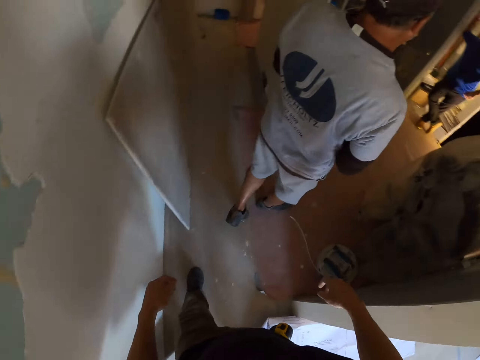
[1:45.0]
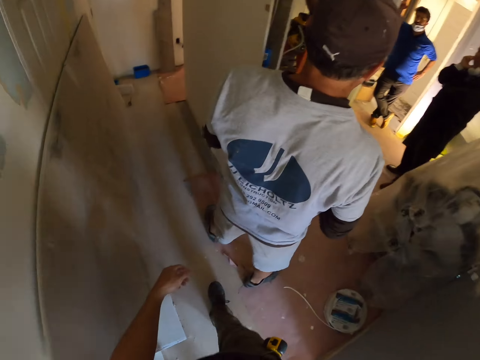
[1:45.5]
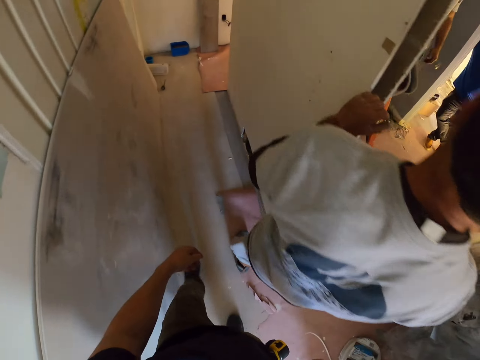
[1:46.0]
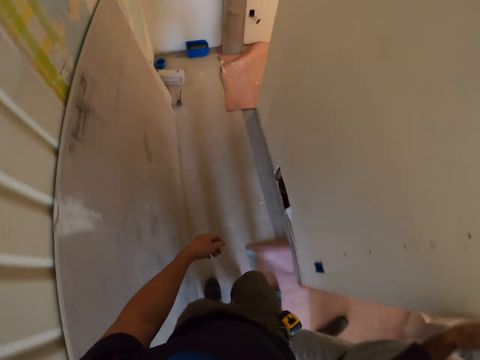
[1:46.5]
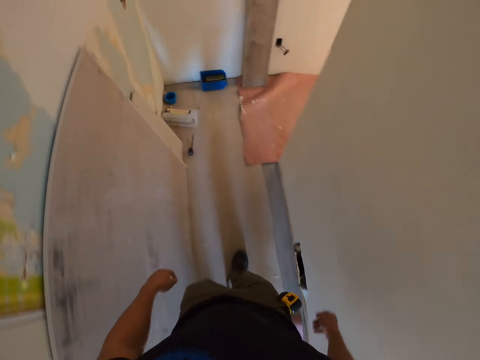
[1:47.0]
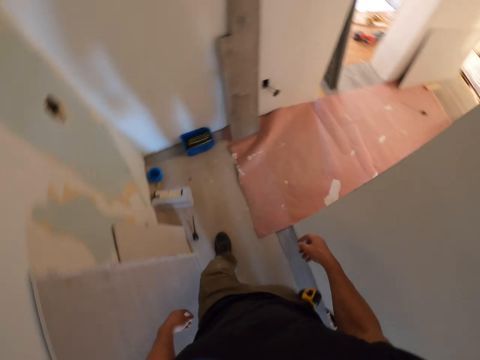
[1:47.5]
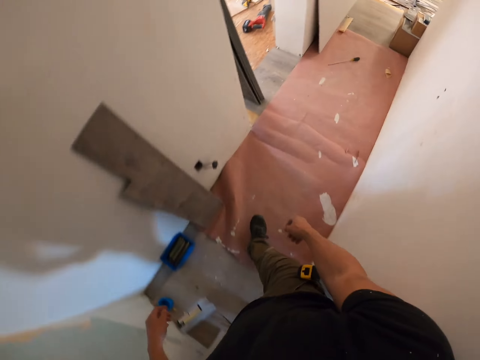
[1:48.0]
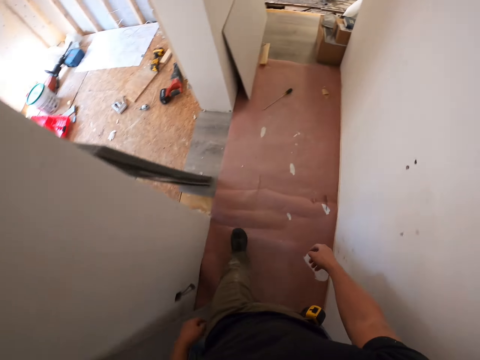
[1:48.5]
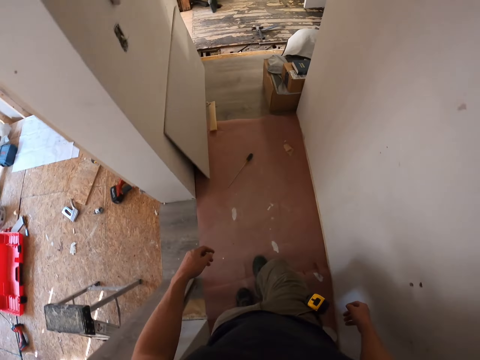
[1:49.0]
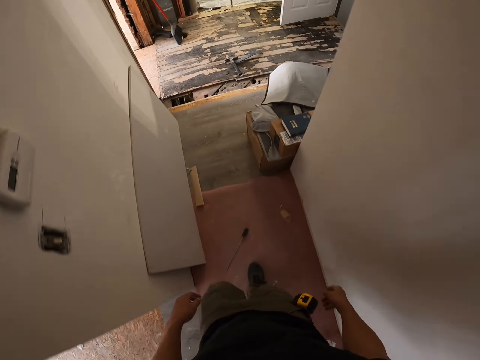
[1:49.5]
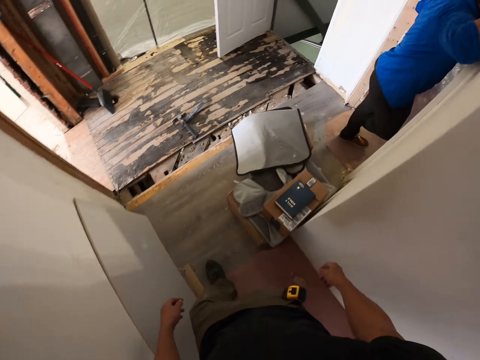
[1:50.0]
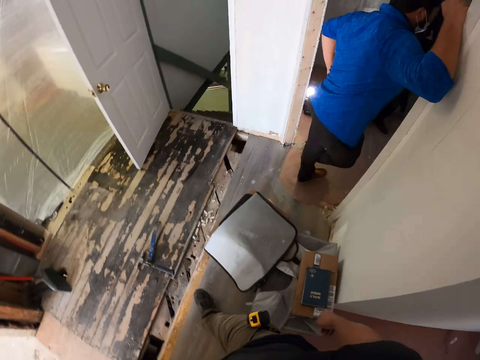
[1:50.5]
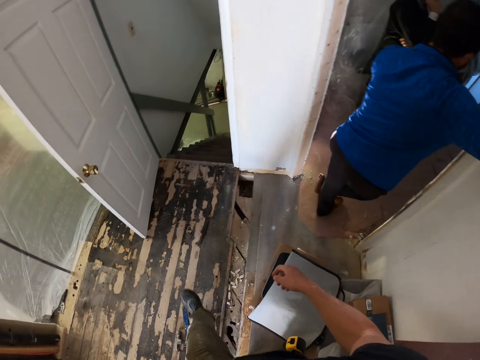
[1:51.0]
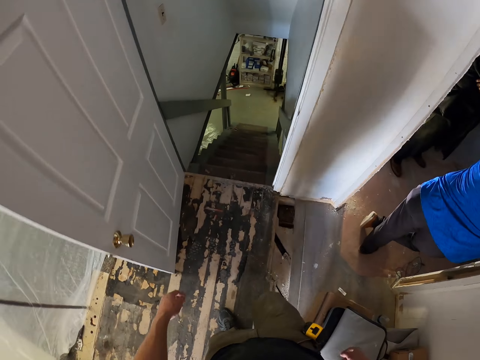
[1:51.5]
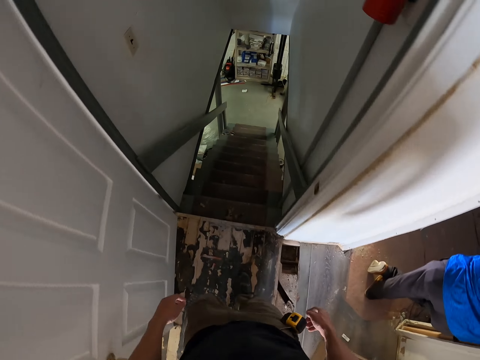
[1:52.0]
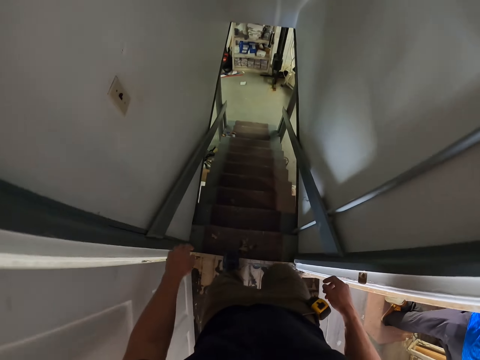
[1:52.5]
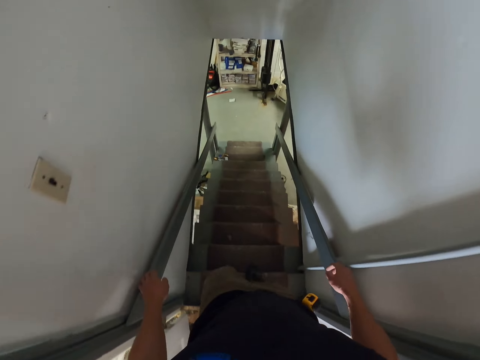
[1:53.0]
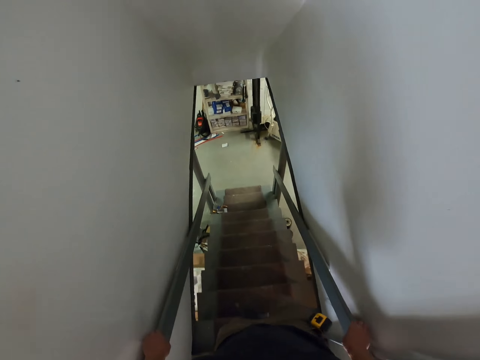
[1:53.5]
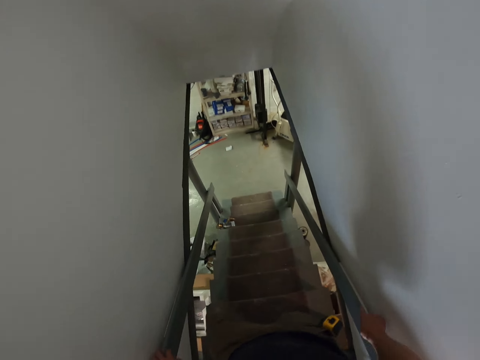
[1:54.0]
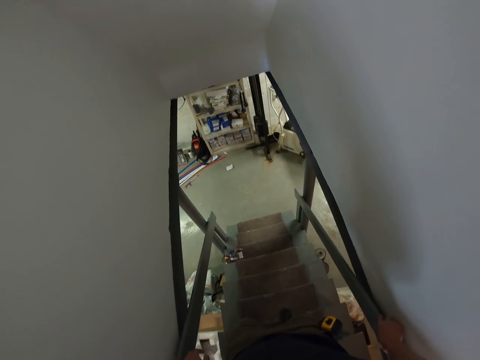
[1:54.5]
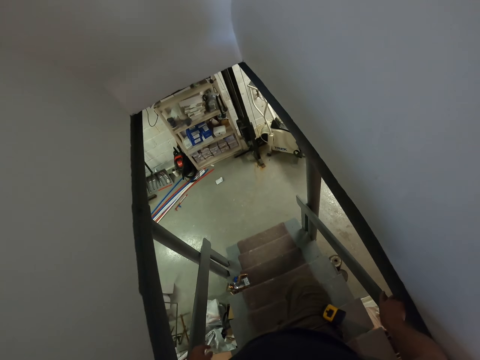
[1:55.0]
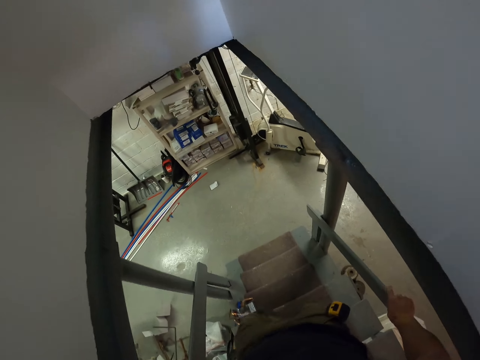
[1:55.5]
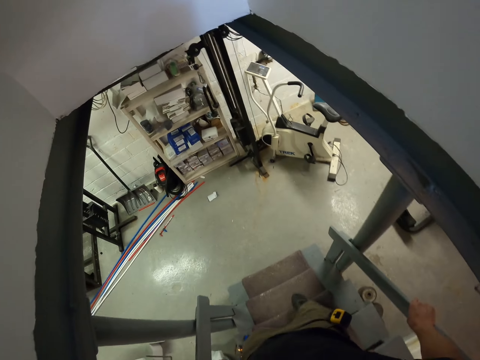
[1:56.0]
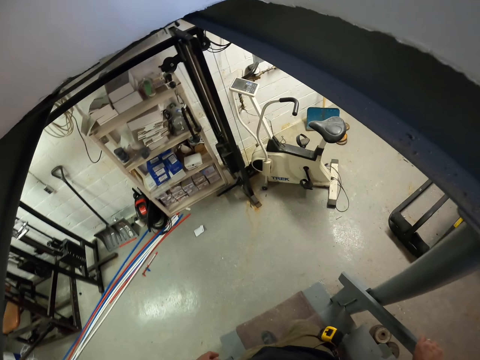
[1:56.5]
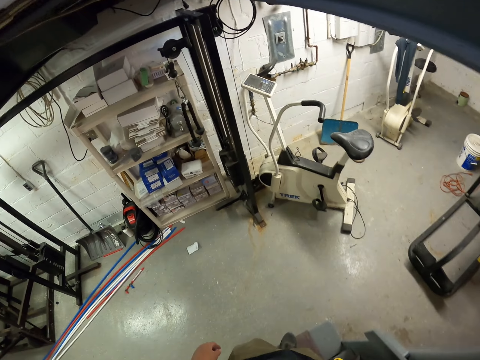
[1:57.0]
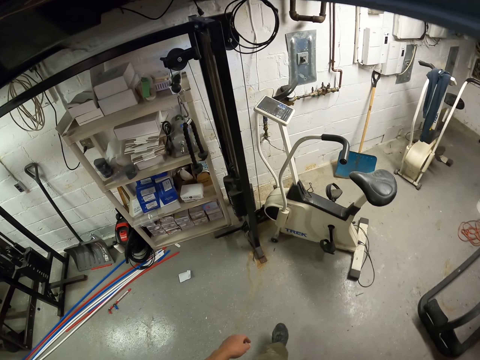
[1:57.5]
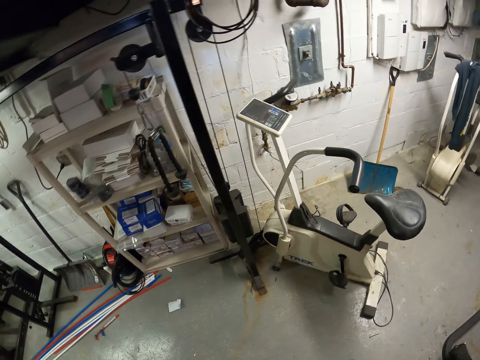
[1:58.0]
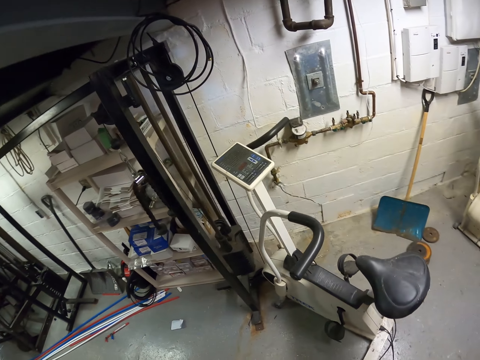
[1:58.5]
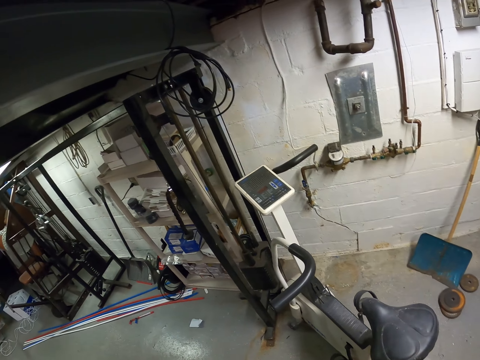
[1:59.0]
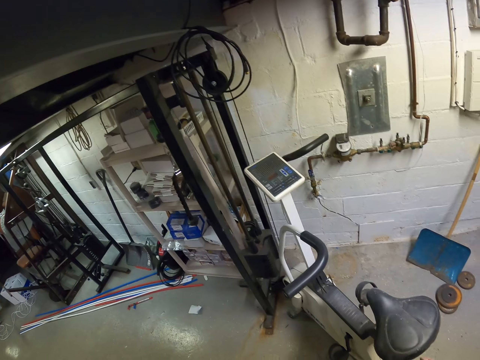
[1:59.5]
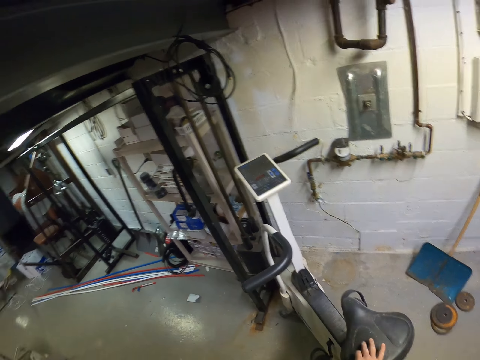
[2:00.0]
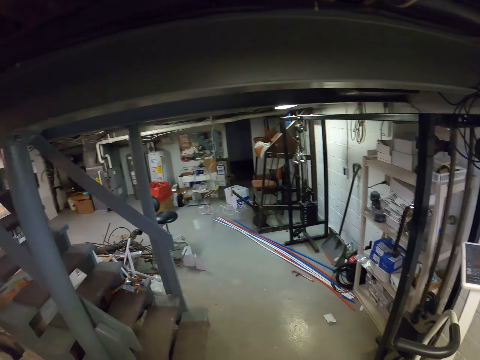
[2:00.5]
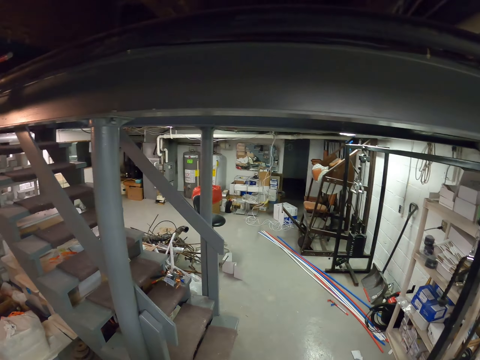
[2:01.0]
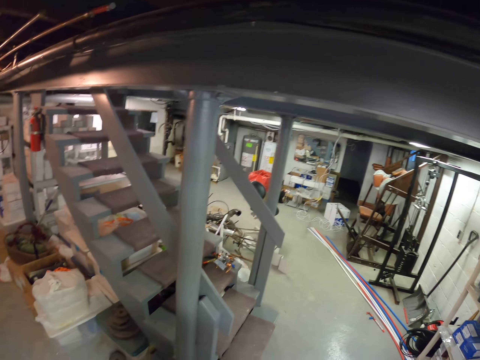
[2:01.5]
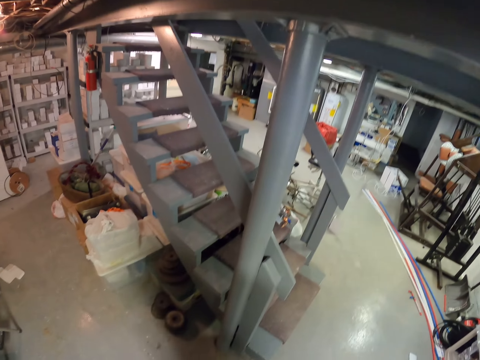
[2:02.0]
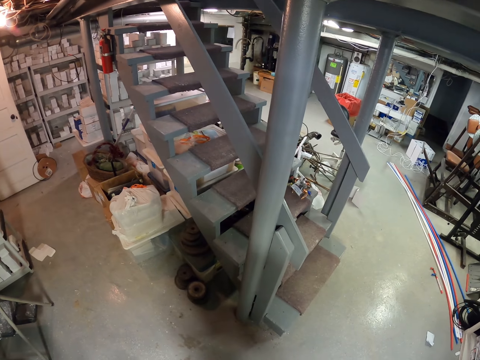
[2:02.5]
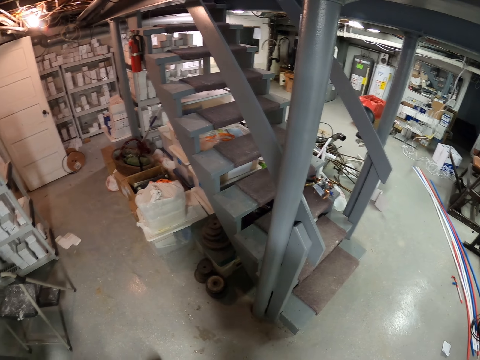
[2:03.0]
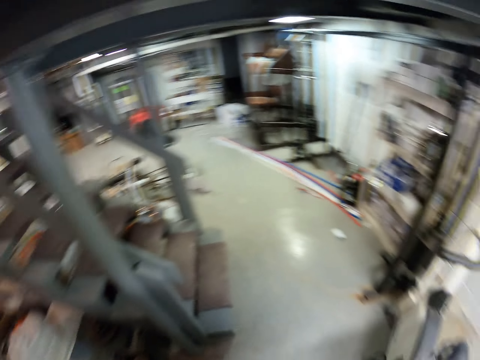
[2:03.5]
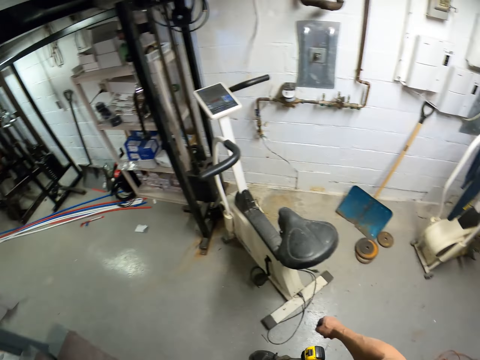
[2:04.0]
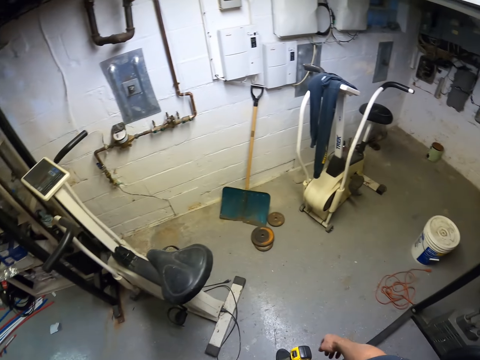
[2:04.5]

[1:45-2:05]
A person moves at the door. Another person stands at the wall. The camera wearer moves the hand on the staircase. They walk down the stairs. They look around the room, move the hand on the seat, and walk to the wall.

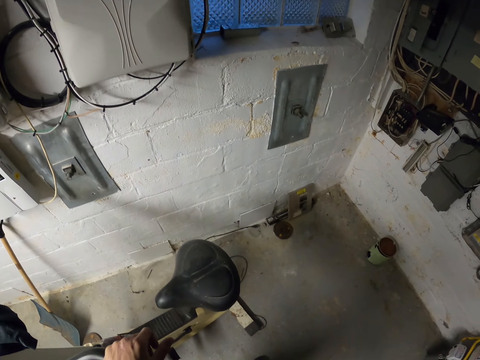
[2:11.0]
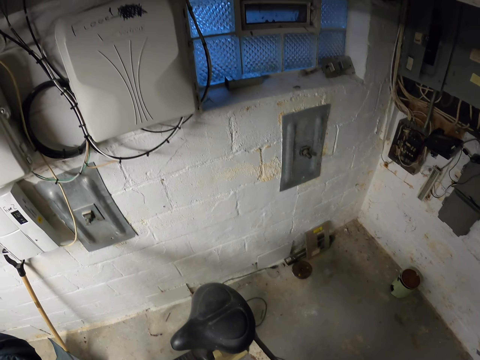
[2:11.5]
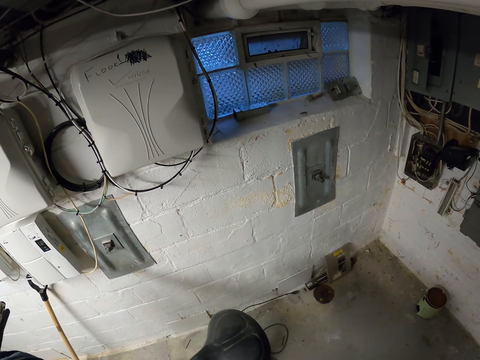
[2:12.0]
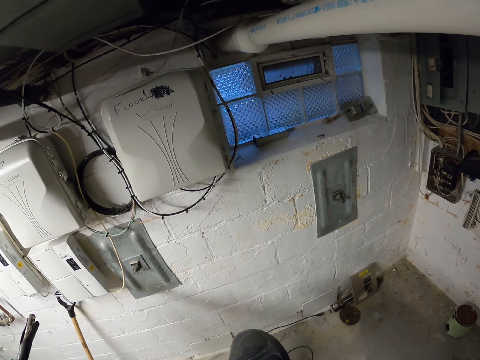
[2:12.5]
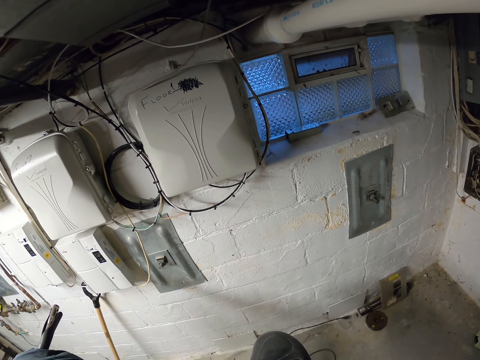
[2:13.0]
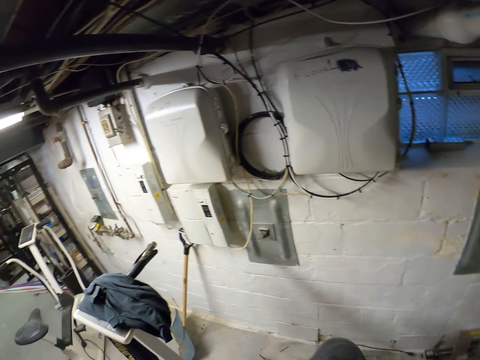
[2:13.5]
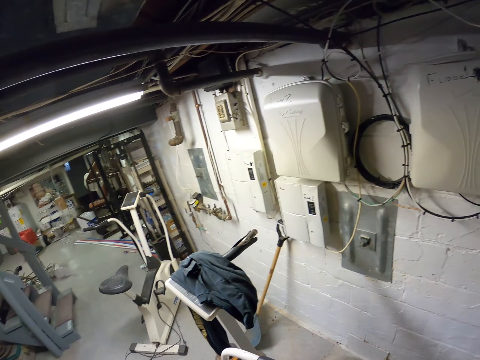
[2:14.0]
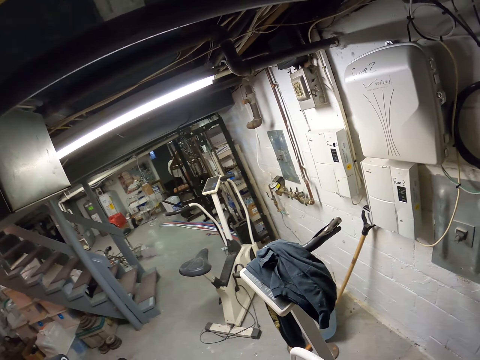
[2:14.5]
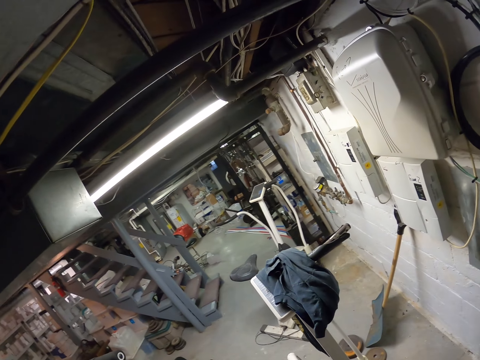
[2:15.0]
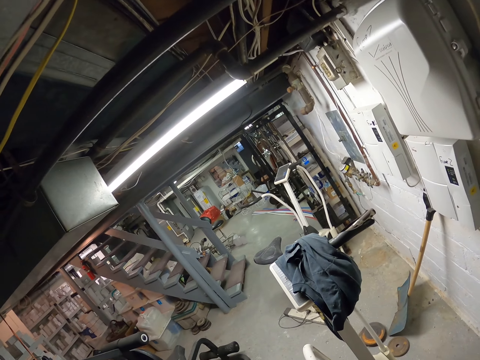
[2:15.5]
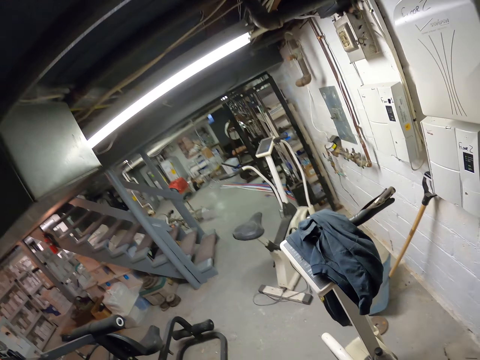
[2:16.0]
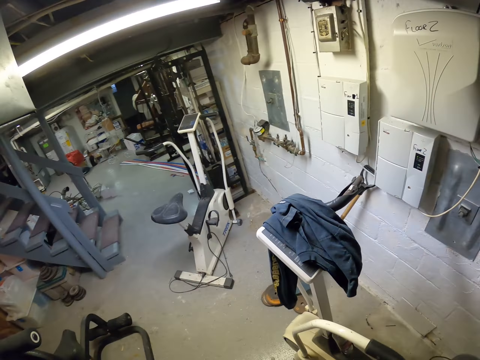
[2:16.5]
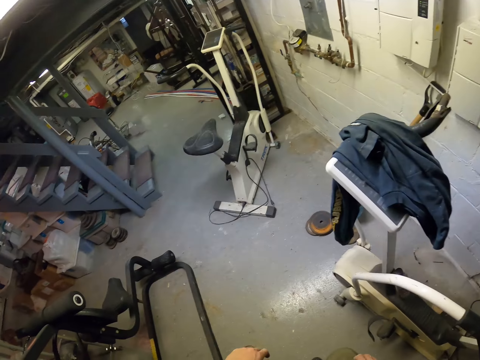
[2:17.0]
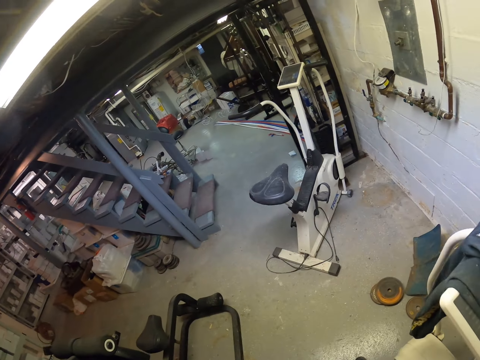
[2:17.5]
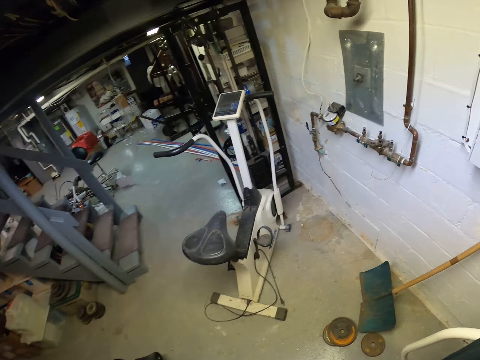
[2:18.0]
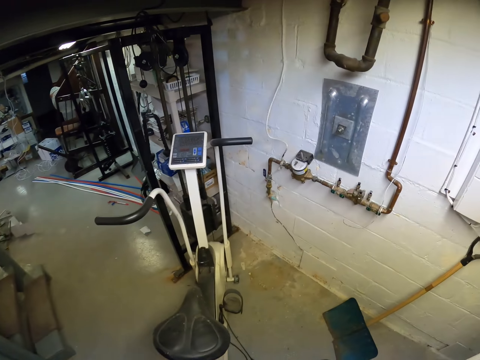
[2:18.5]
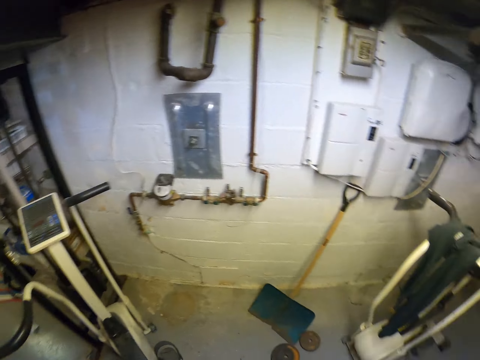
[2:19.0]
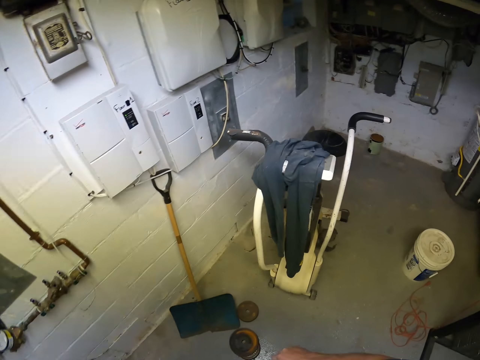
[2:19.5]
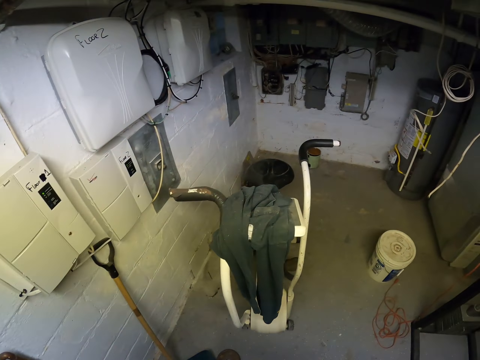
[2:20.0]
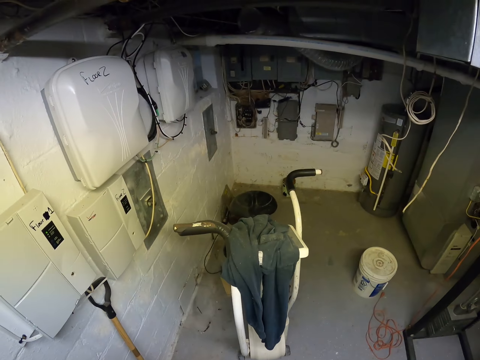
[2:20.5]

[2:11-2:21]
The camera wearer looks around the room. They walk to the seat.
